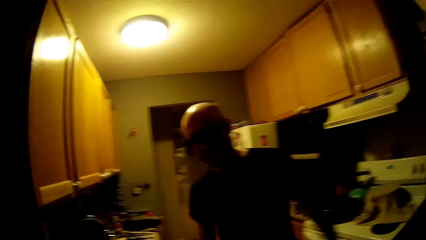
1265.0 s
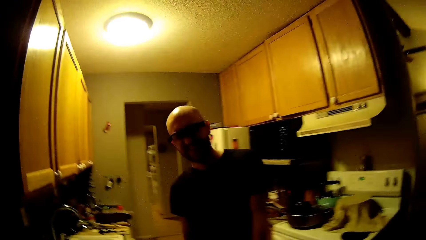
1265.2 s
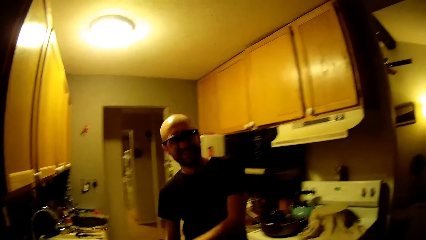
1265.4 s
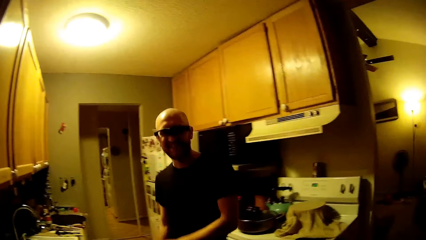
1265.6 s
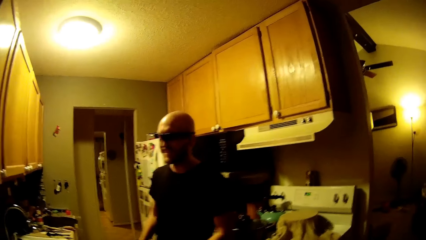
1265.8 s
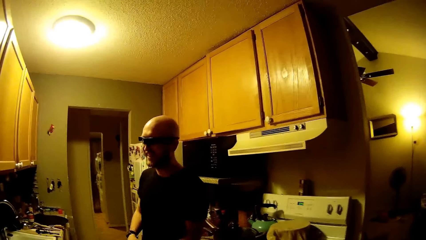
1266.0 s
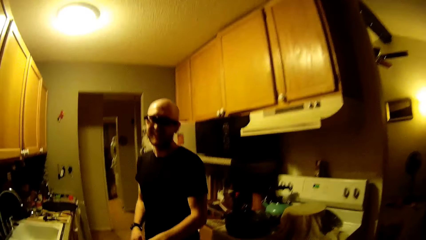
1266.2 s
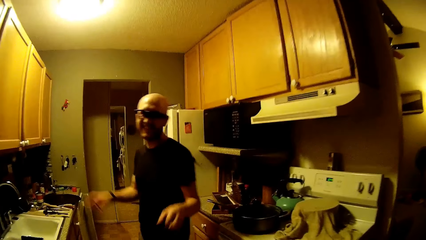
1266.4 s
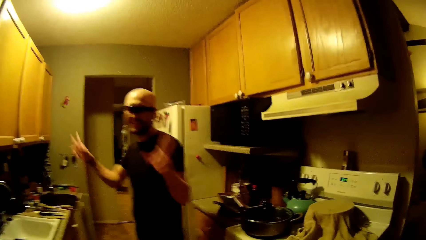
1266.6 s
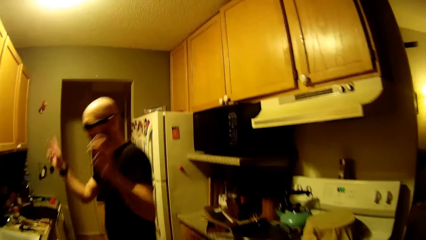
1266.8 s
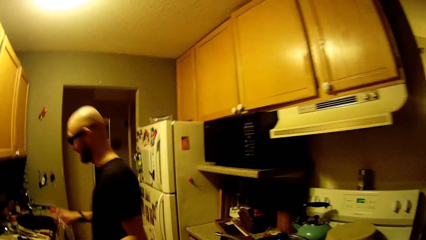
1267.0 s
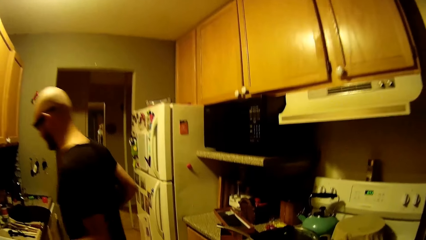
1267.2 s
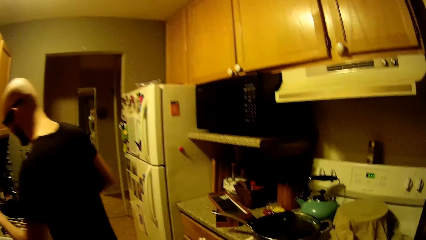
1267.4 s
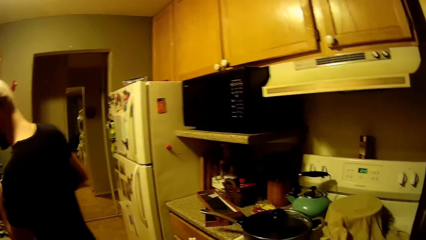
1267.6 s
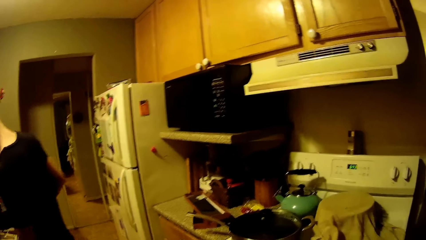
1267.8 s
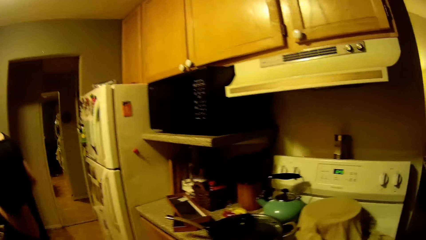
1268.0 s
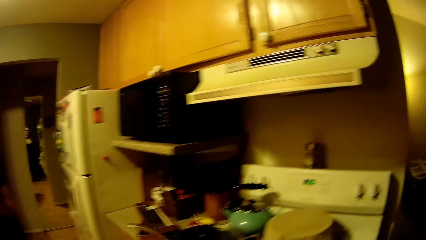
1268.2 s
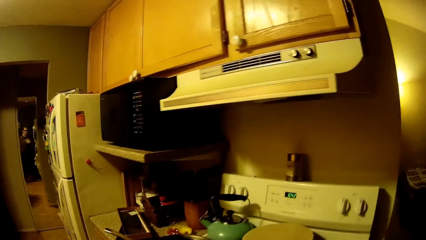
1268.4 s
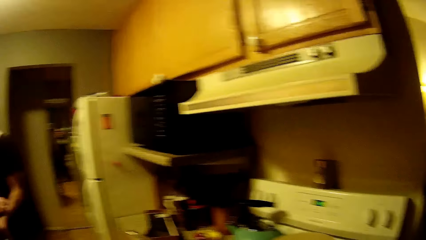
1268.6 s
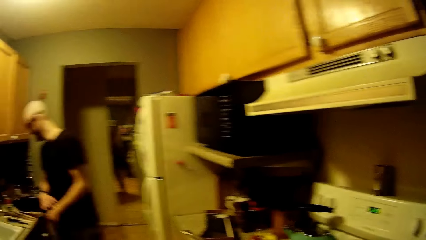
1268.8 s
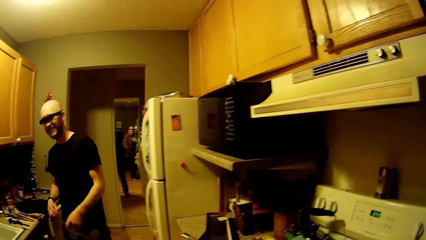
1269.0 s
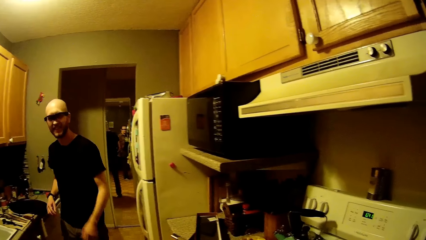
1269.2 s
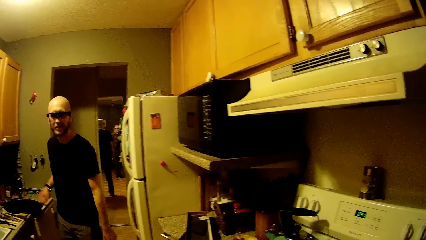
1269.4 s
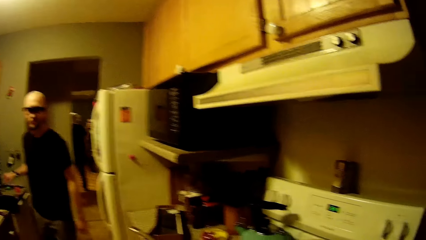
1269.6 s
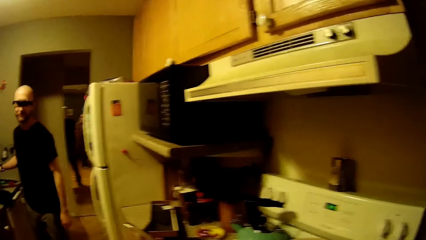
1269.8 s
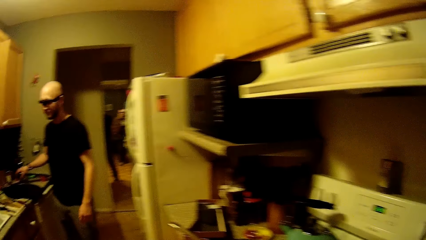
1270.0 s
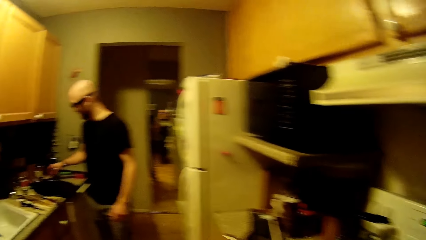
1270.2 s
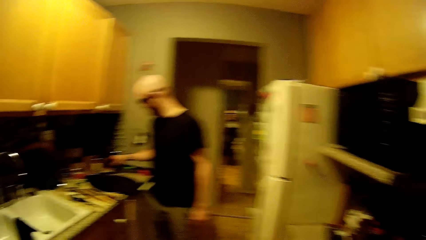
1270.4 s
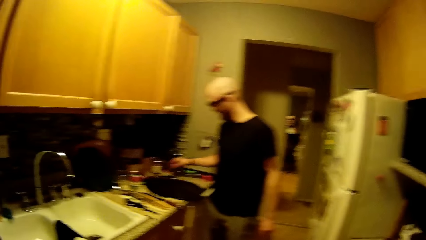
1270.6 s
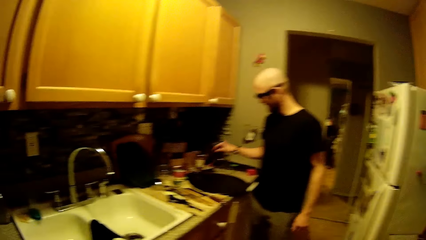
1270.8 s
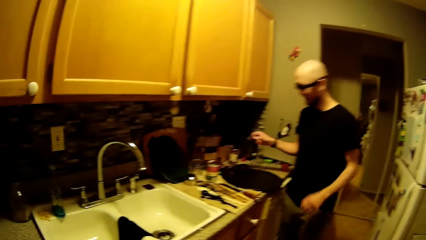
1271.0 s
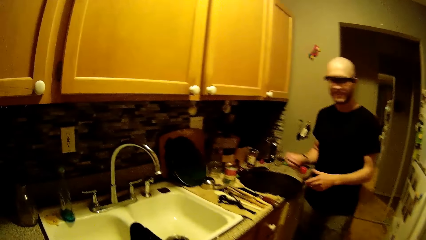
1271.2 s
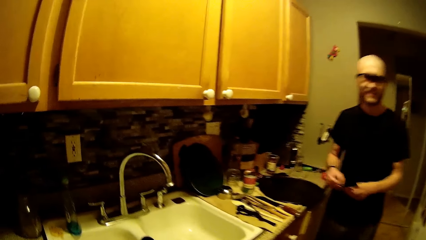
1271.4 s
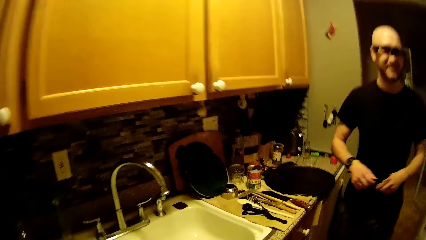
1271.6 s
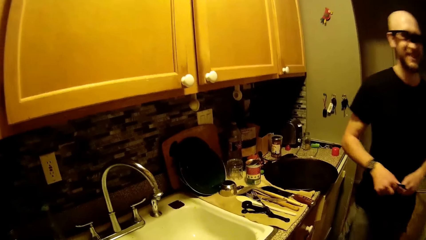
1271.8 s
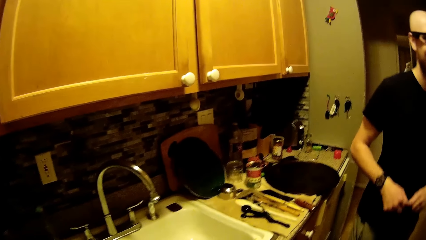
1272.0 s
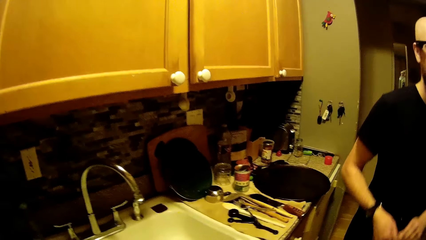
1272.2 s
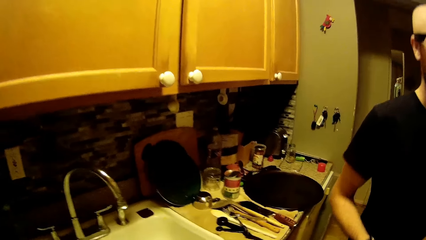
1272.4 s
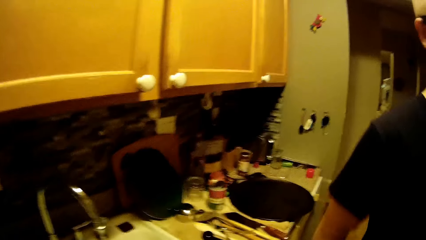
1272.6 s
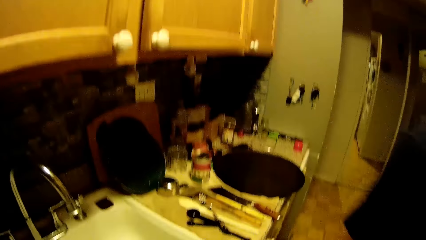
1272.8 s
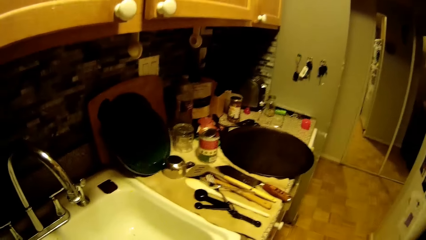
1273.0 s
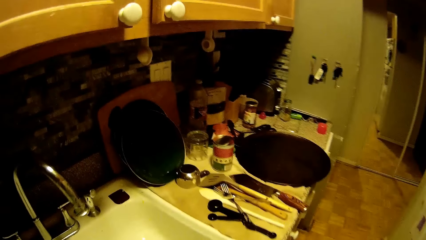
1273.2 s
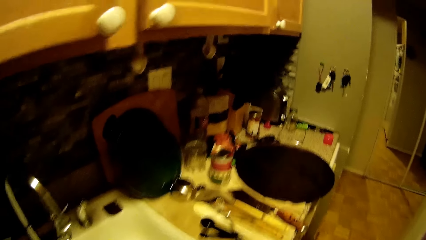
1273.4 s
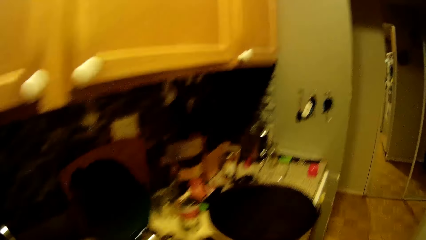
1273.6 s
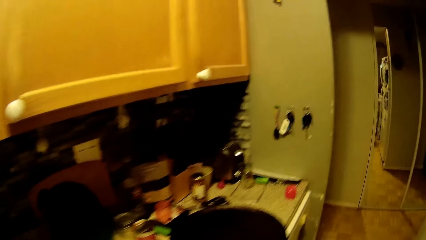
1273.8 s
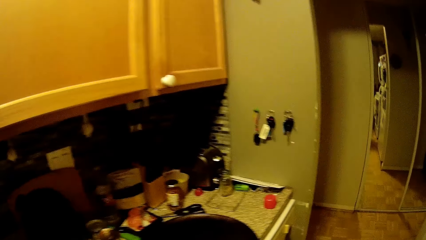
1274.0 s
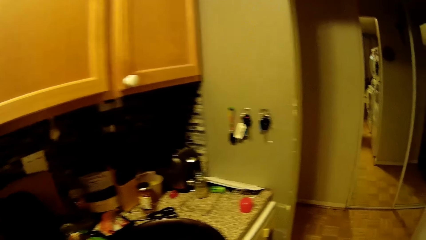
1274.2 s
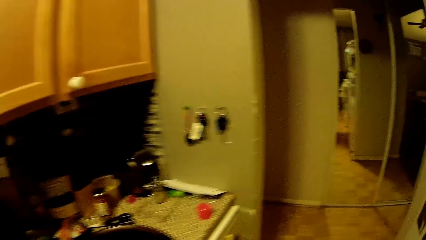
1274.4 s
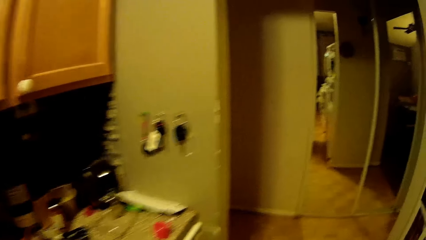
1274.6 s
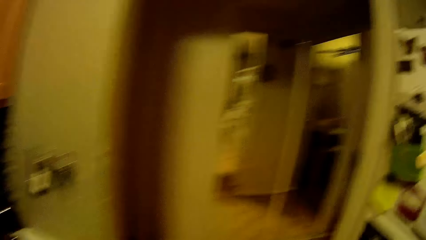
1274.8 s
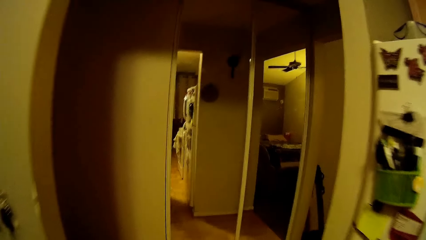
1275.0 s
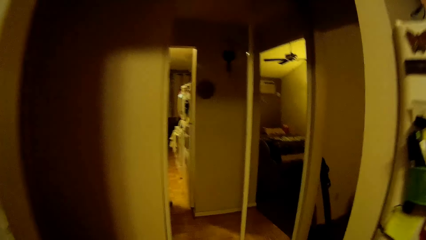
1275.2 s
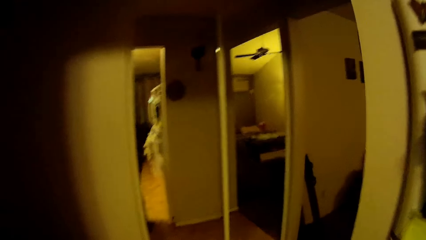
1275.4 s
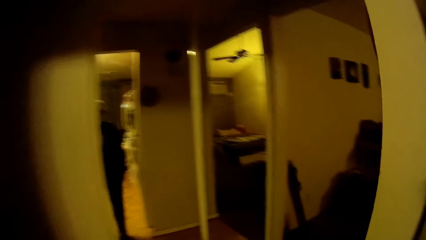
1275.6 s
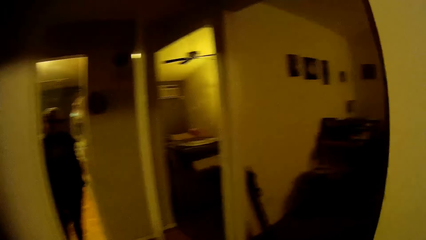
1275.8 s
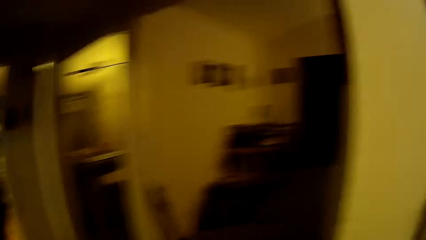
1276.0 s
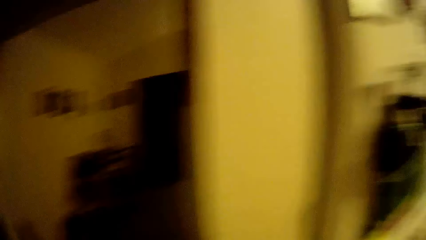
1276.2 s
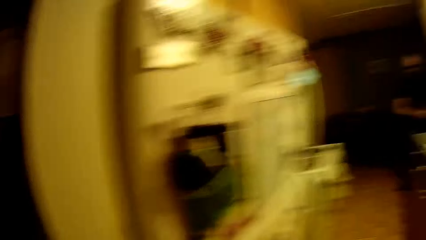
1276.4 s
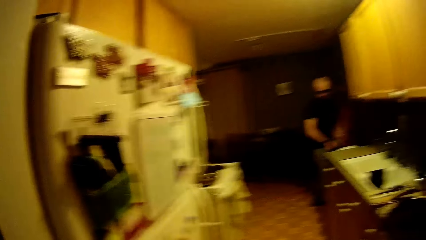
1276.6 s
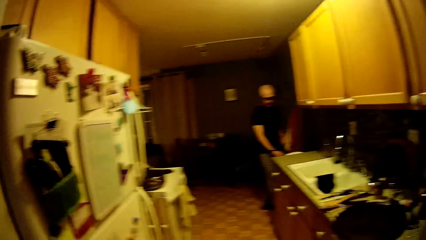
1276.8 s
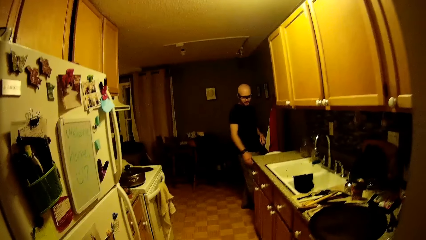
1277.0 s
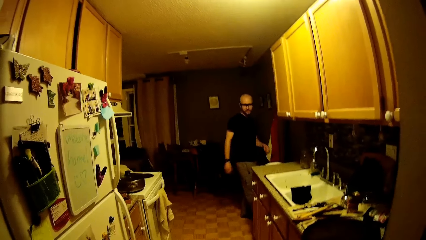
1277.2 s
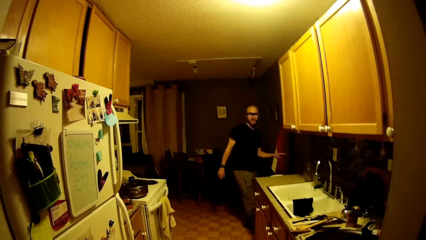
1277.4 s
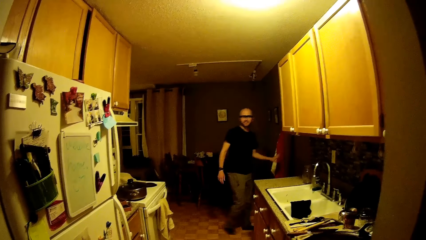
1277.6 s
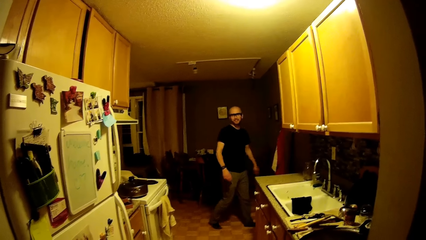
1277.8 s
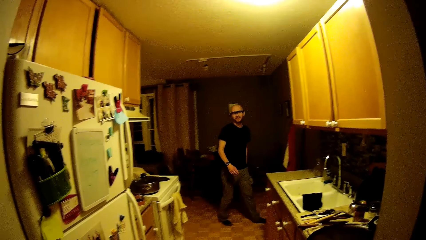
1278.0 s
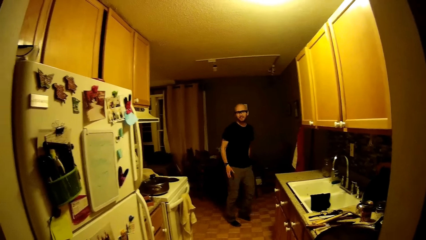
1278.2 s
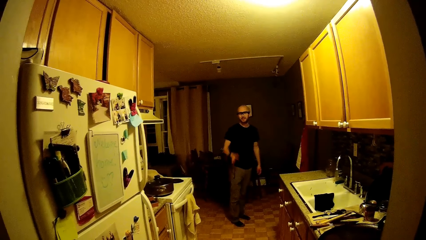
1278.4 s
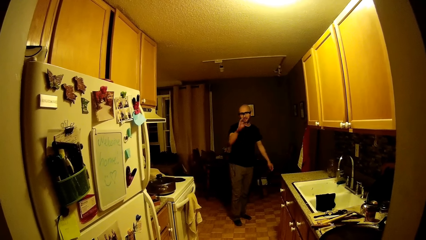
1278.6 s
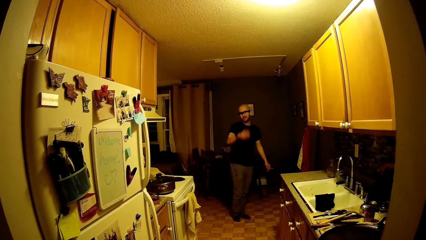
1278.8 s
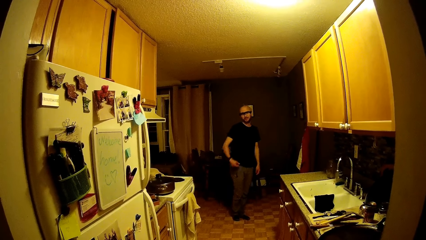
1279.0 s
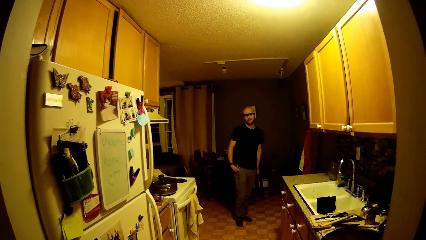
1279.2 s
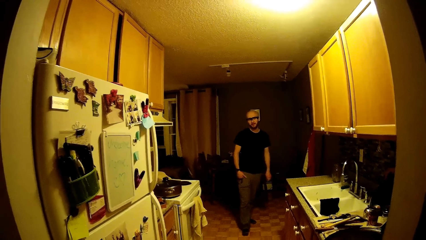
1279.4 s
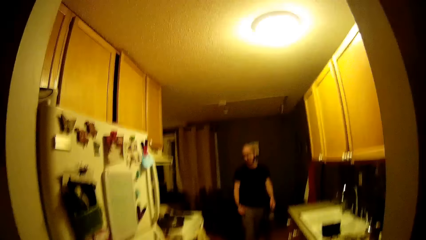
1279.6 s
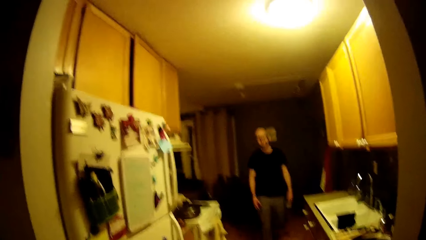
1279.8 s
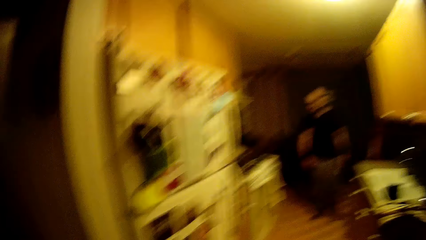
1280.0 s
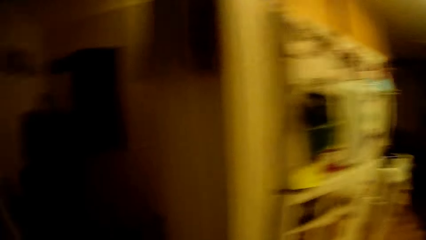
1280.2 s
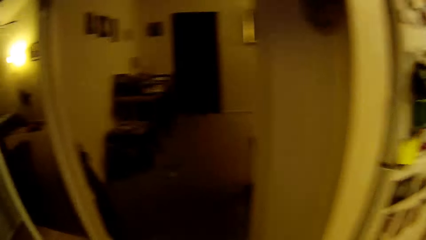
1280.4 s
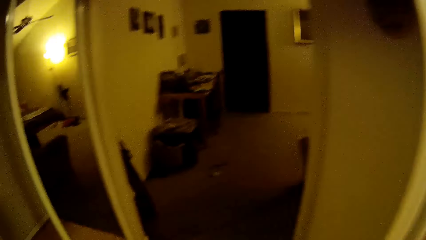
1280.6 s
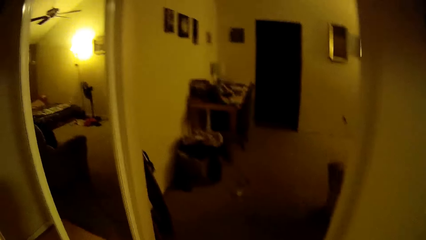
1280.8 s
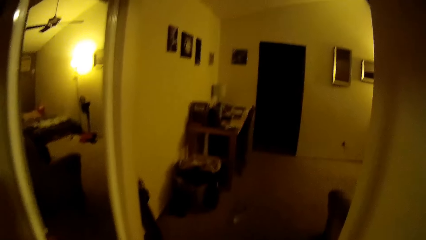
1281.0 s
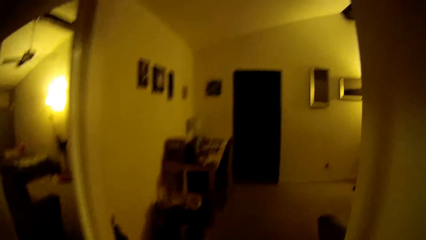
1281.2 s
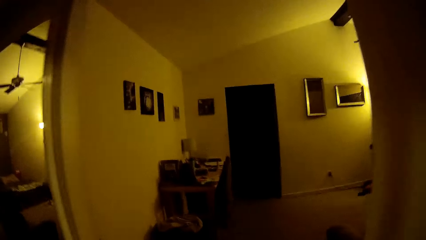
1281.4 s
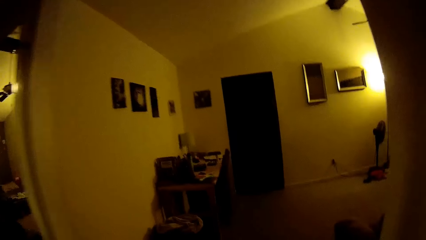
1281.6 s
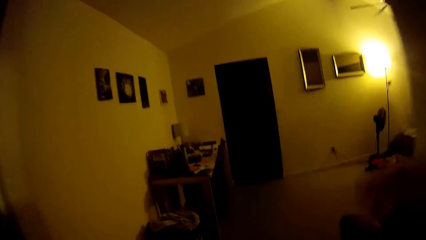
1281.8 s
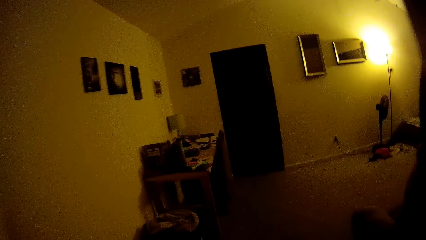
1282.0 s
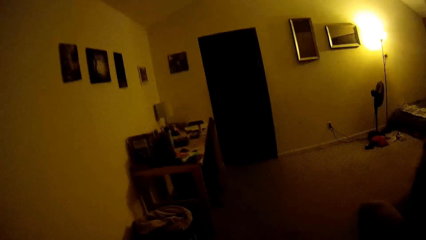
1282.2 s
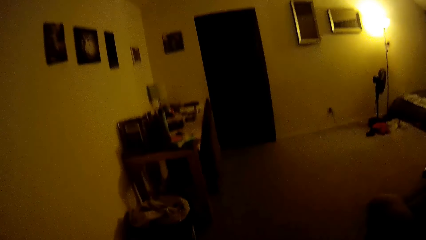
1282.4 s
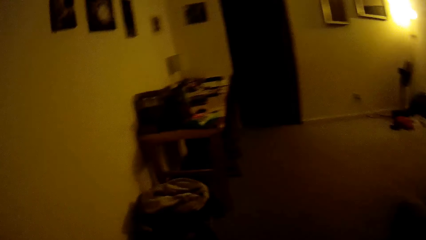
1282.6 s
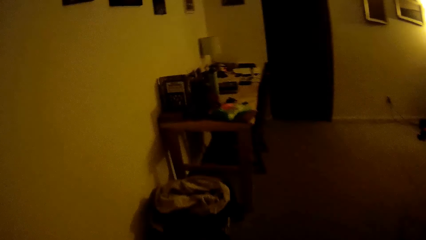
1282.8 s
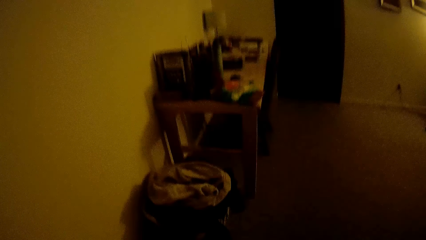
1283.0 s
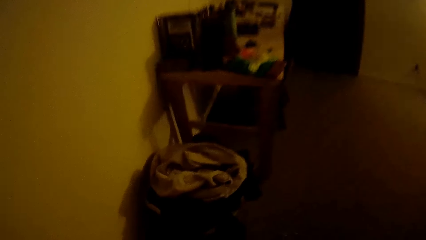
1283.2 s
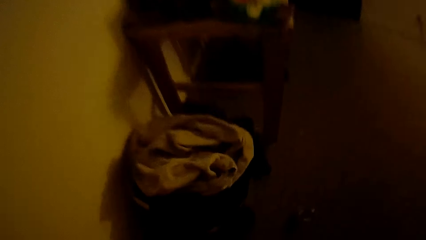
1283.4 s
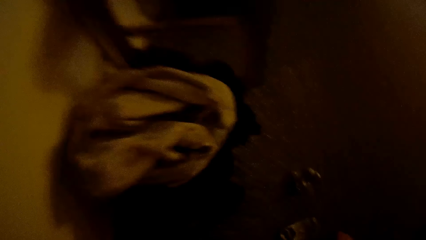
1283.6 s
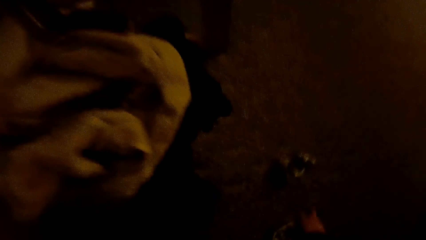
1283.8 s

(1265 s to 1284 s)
A man lifts his hands up. The man walks to the kitchen countertop. The man picks glasses or scissors from the kitchen slab with his right hand. The camera wearer holds the glasses with both hands. The man walks past the camera wearer. The camera wearer turns around. She walks towards a room. She interacts with the man. The man moves his hands. The camera wearer walks into the room. She lifts her right hand.
